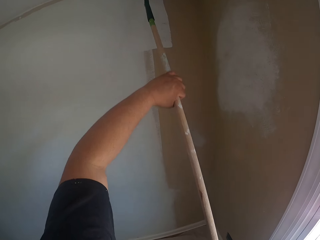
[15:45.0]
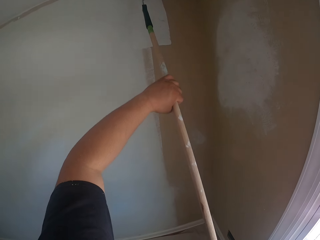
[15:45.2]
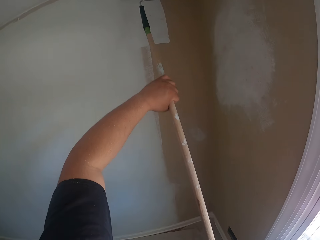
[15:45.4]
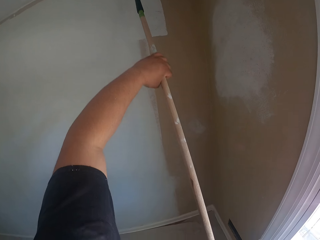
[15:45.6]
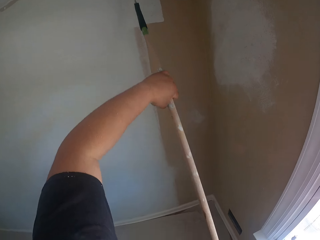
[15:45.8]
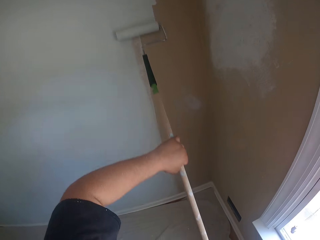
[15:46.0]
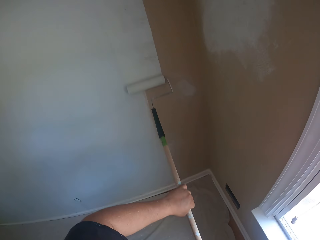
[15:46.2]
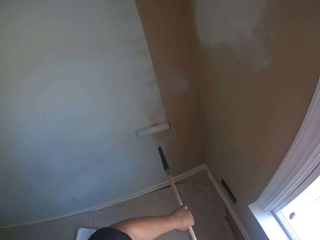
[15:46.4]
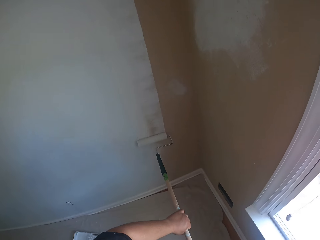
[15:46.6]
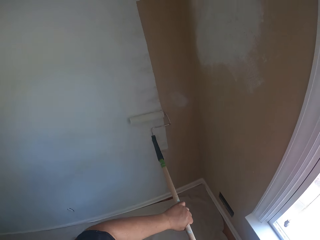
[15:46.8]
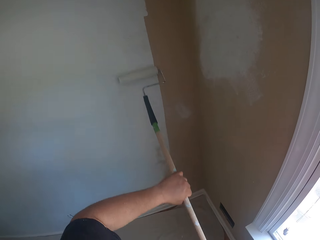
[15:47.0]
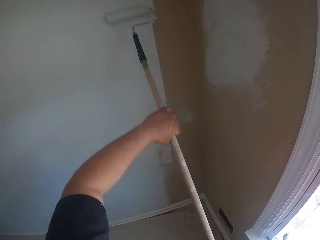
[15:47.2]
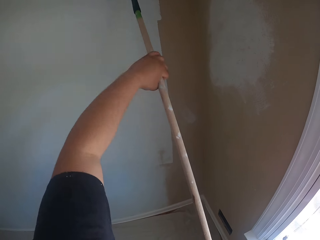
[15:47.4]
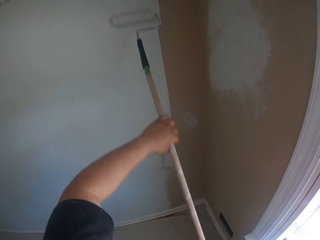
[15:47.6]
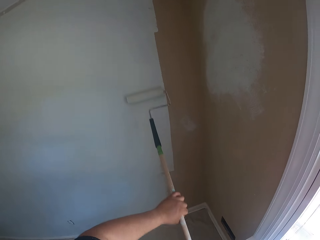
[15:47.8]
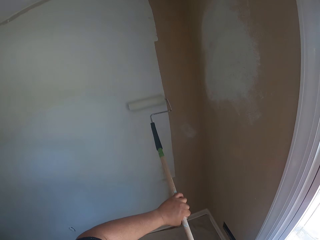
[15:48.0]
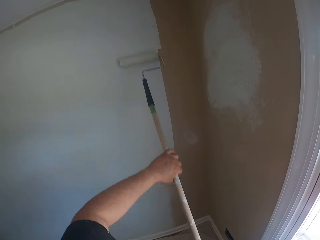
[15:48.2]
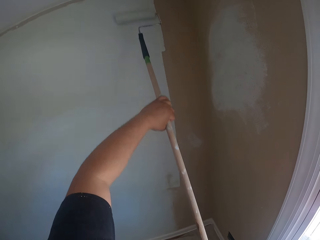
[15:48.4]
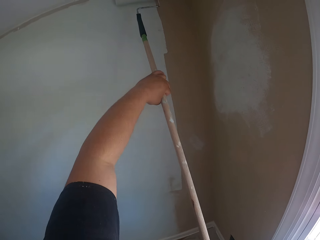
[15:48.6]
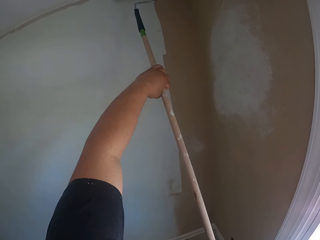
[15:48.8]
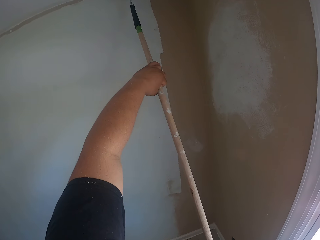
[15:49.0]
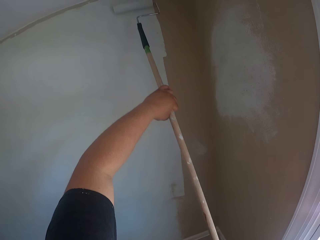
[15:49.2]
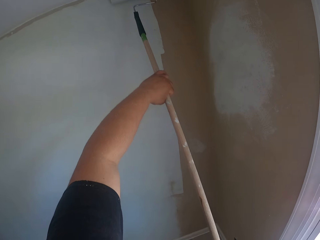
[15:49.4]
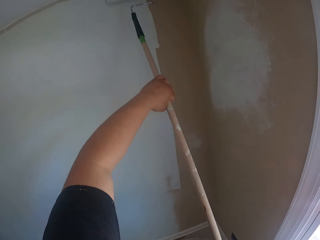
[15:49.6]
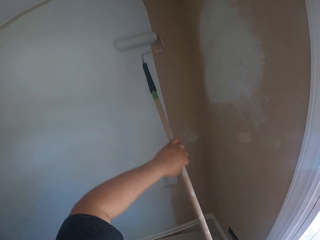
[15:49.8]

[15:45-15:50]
The camera wearer paints the wall with the roller brush.

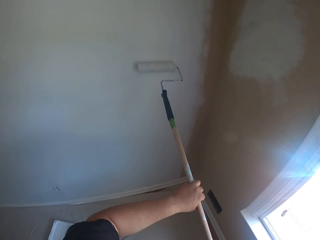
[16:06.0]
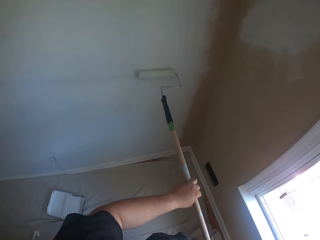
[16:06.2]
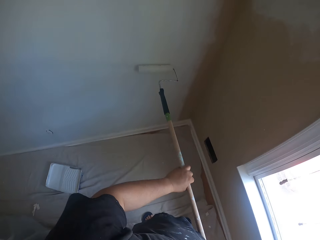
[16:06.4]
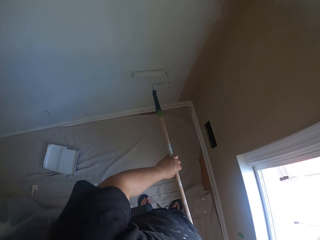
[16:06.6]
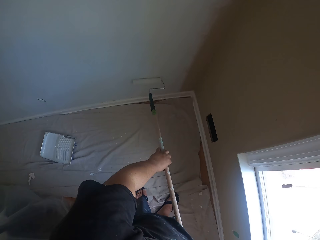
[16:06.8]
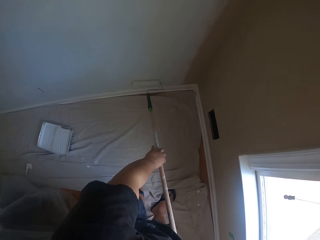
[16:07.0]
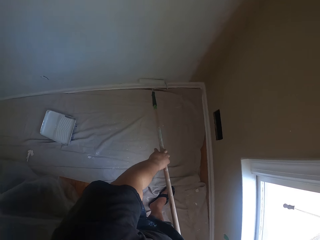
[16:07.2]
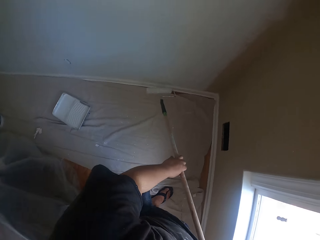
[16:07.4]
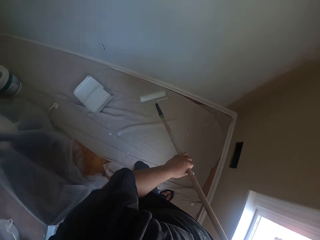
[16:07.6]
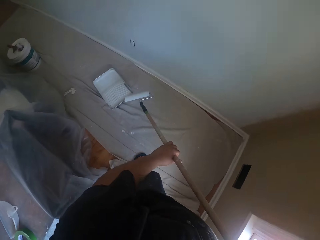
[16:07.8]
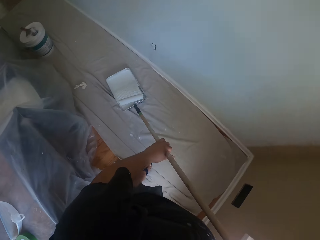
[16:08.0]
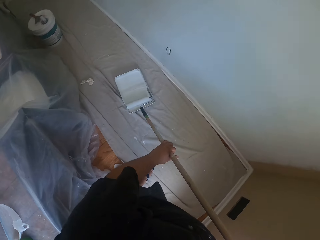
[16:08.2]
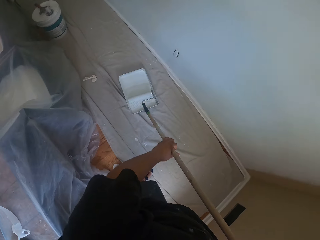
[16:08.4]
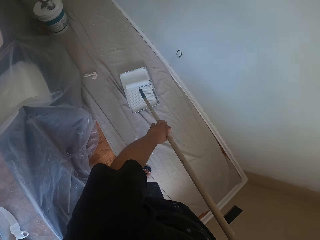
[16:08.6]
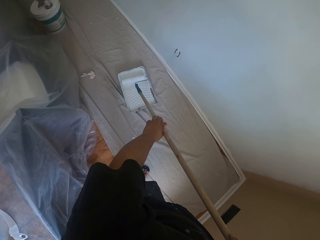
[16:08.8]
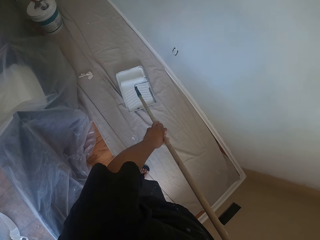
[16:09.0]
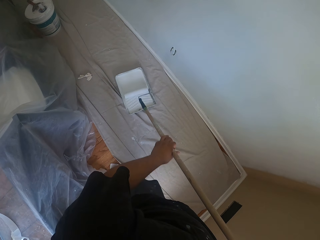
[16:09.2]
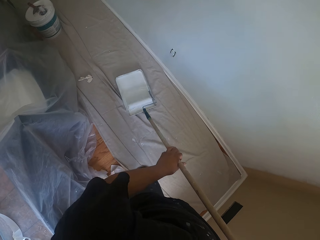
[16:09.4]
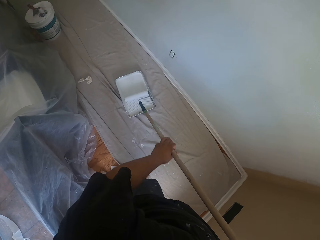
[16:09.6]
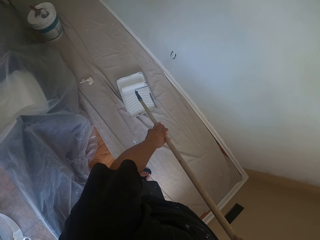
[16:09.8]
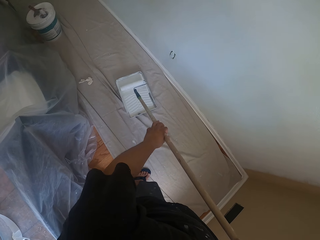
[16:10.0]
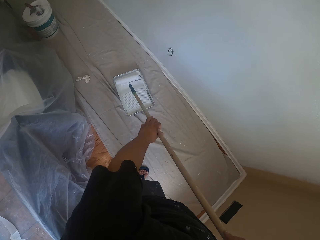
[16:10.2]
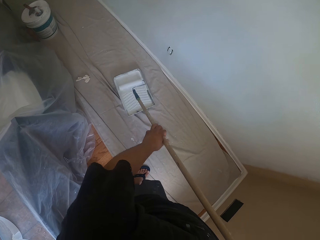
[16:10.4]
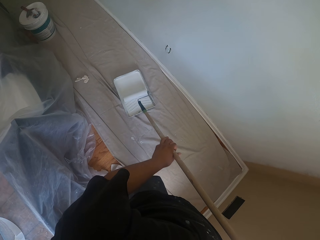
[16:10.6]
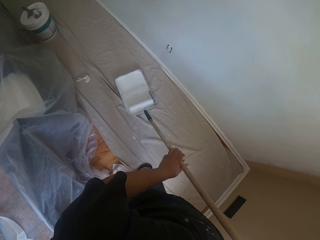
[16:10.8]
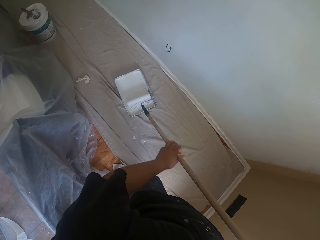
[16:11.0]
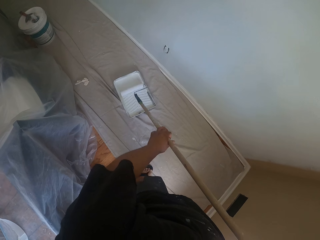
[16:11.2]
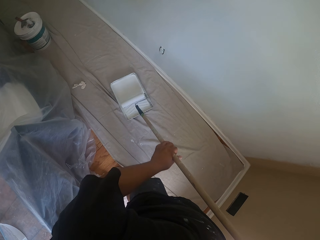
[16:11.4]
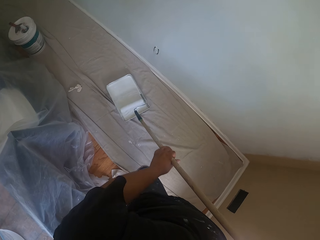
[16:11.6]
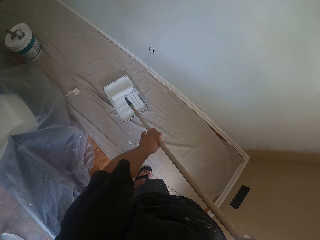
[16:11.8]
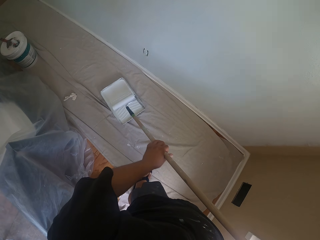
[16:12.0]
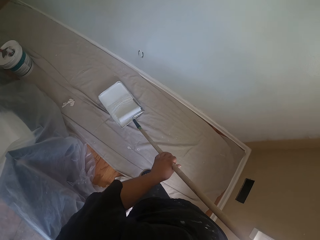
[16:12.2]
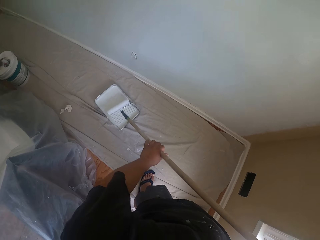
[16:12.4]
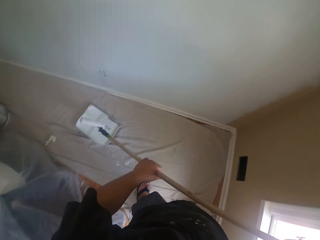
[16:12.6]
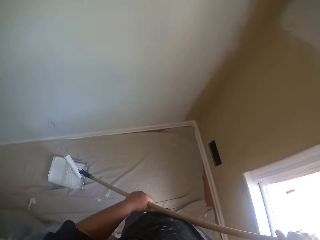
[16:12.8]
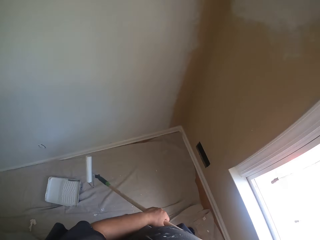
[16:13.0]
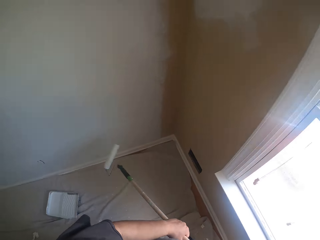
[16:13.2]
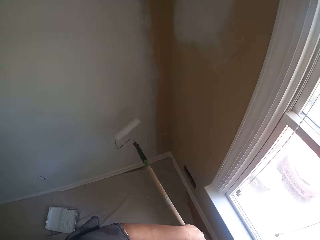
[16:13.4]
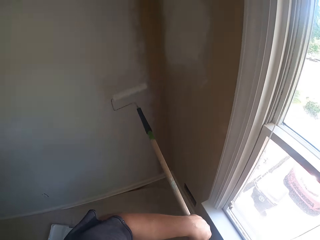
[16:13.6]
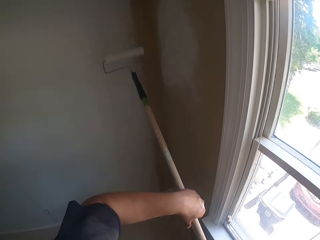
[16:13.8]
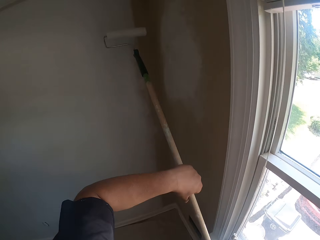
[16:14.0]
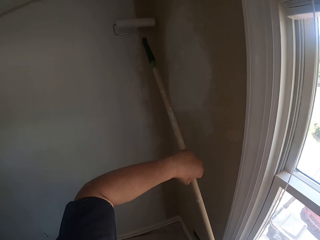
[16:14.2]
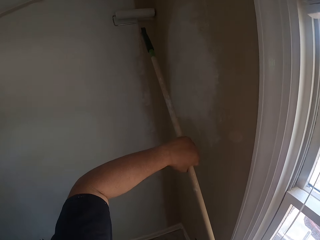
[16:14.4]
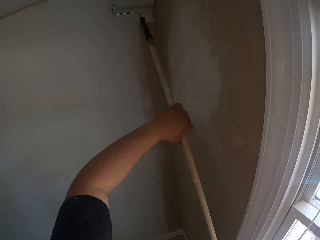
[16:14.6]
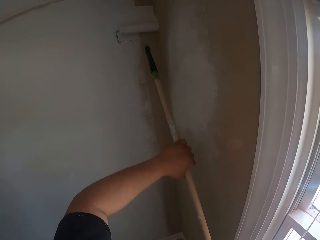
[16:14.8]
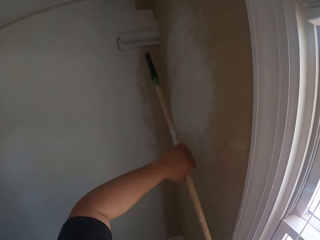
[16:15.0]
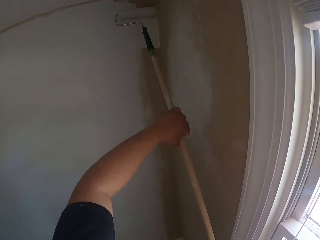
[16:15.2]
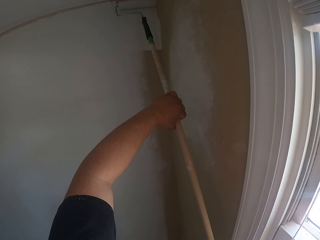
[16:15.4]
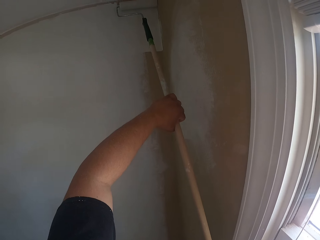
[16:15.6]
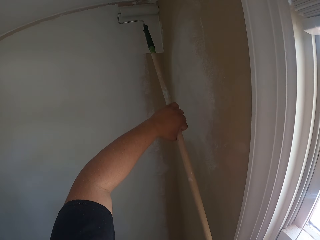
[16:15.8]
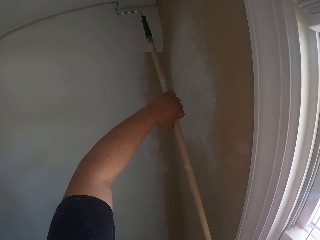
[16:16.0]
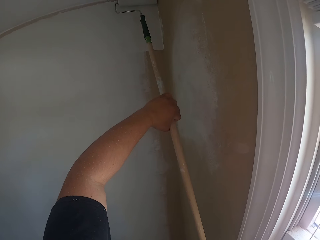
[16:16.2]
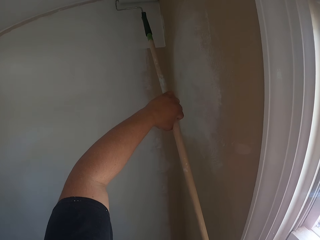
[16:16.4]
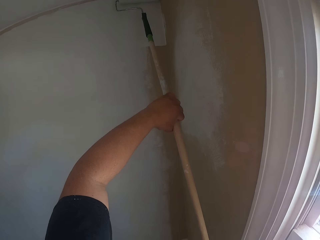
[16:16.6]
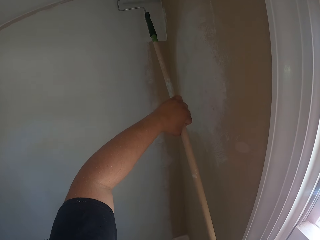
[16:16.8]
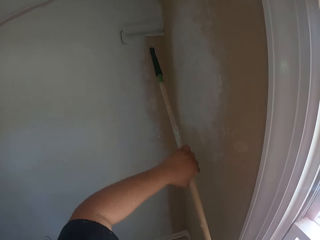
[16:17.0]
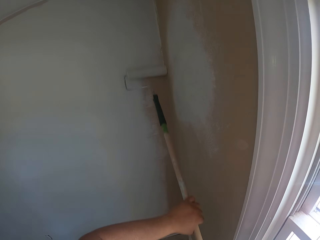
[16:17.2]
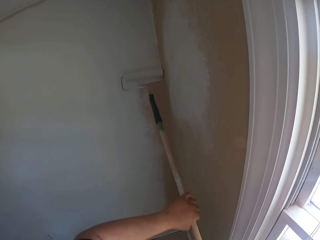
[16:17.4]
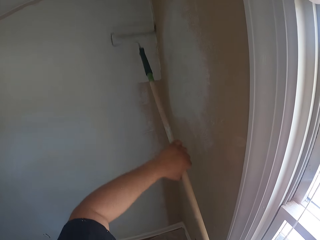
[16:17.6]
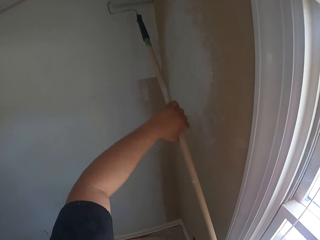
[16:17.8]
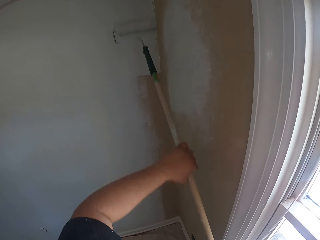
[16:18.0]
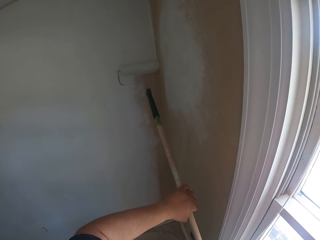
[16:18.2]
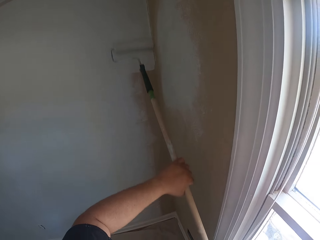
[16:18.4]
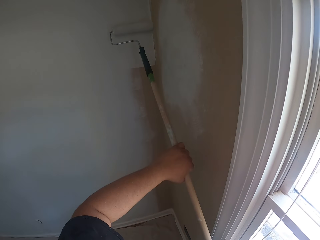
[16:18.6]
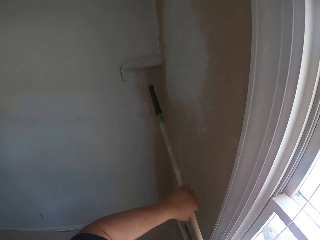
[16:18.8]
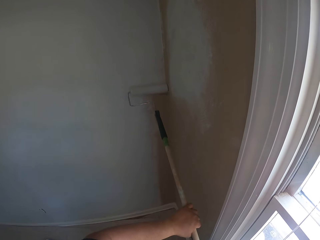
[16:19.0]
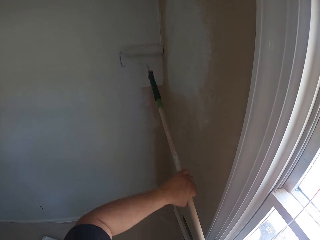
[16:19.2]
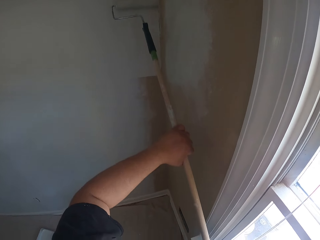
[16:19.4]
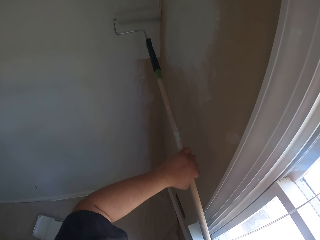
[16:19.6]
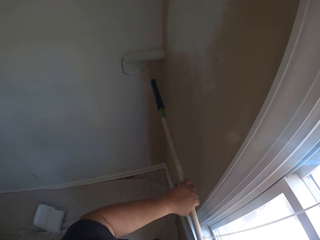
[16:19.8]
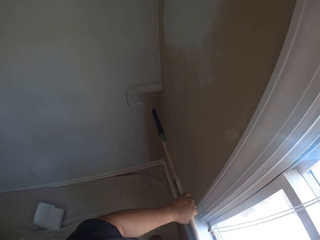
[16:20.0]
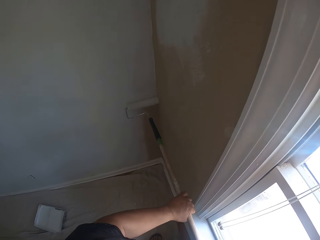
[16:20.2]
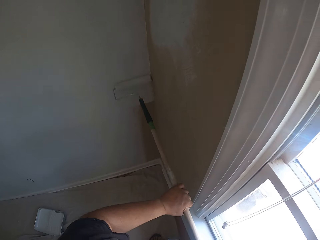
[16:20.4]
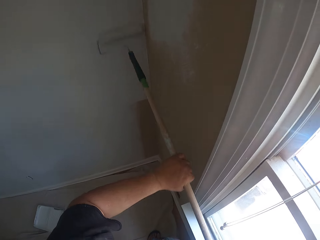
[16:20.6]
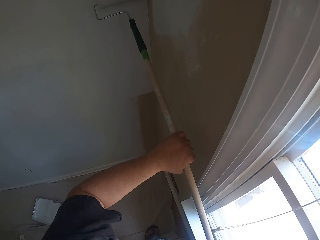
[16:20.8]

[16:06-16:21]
The camera wearer turns to the roller tray. They roll the roller brush inside the paint container on the floor. They turn the roller. They lift the roller. They paint the wall with the roller brush.

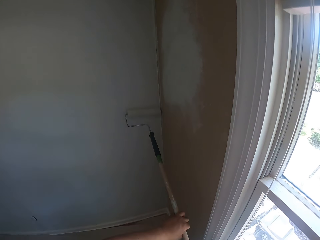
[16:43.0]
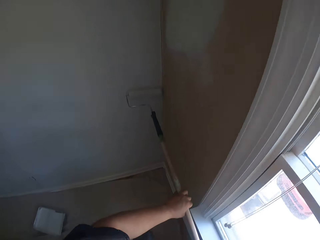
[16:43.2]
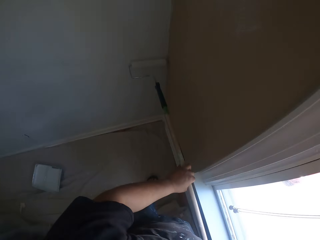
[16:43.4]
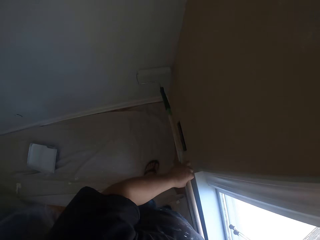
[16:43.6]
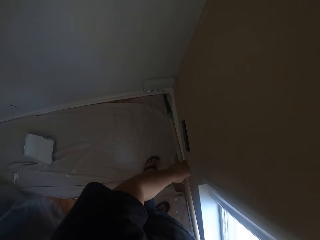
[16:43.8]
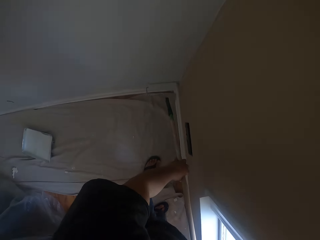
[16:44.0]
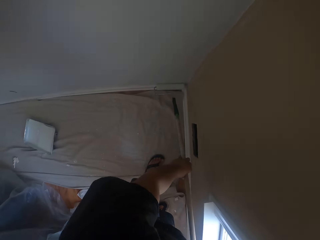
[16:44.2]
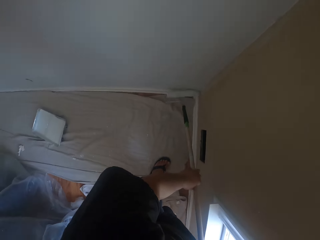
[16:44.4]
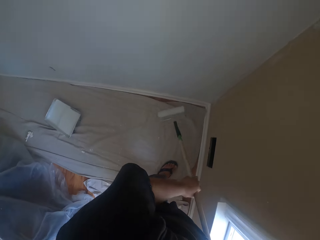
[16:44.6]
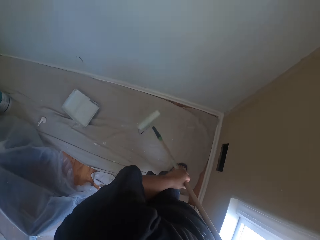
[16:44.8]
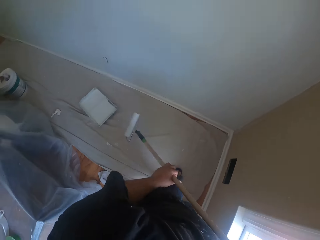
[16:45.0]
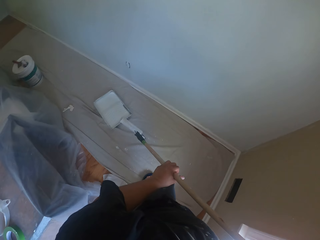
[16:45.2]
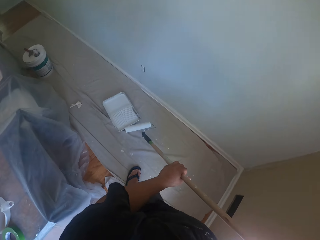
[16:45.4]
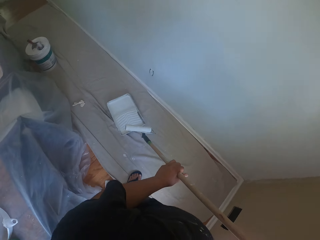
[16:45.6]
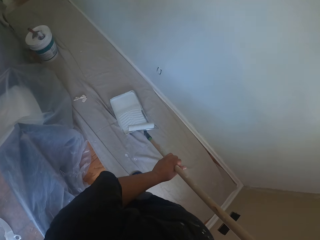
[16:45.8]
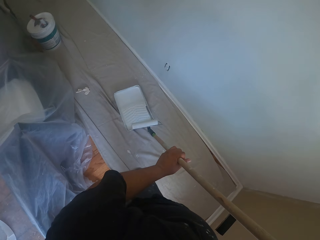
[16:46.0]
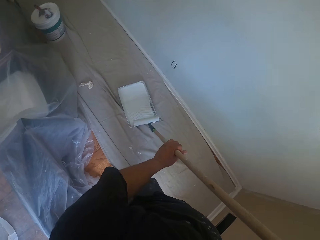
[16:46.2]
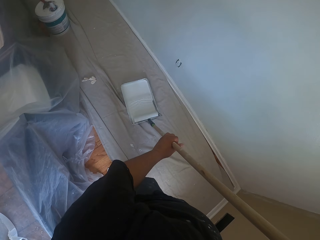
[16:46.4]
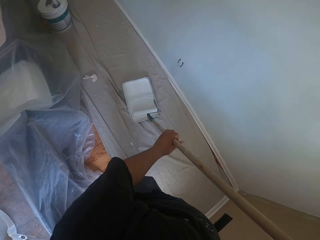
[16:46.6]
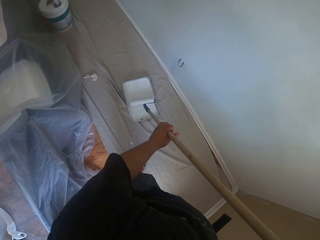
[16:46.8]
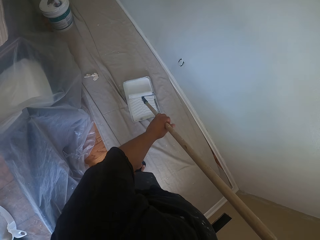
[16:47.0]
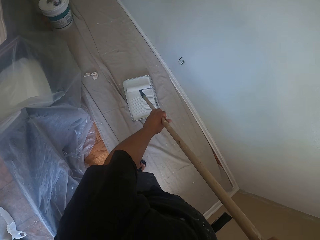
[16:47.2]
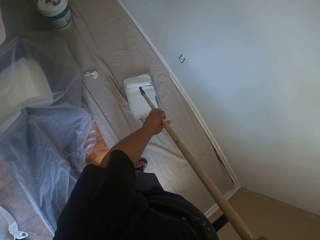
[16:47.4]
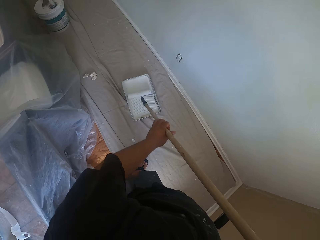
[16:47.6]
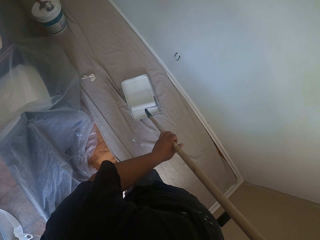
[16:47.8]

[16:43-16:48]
The camera wearer turns to the roller tray. They spin the roller. They roll the roller brush inside the paint container on the floor.
